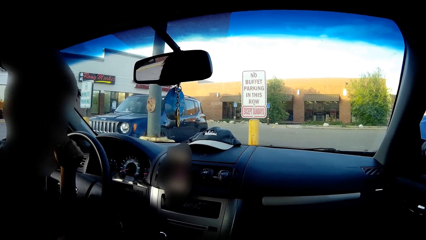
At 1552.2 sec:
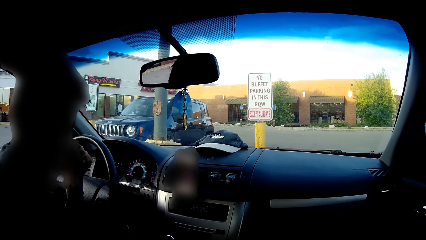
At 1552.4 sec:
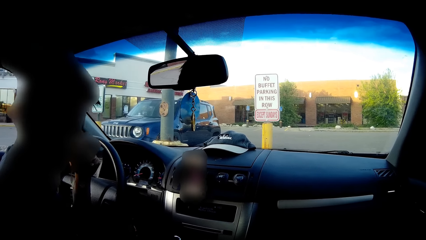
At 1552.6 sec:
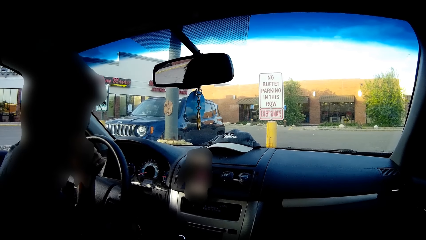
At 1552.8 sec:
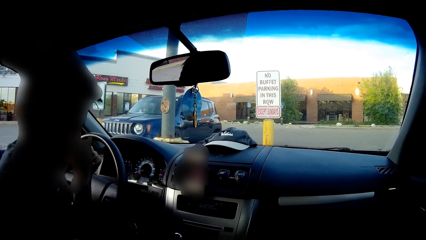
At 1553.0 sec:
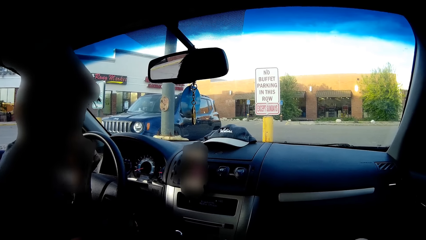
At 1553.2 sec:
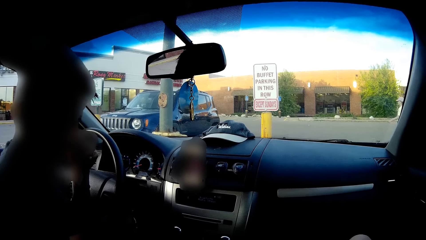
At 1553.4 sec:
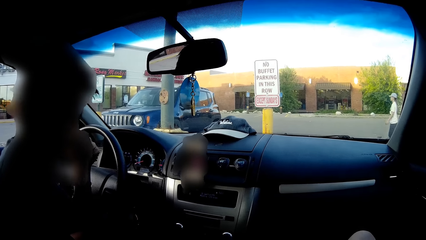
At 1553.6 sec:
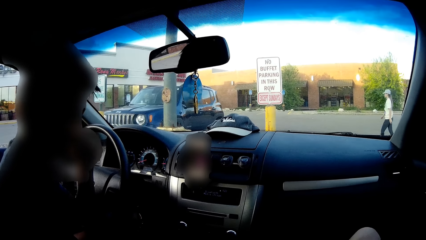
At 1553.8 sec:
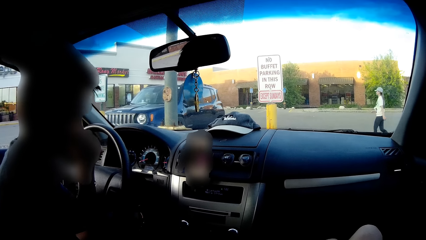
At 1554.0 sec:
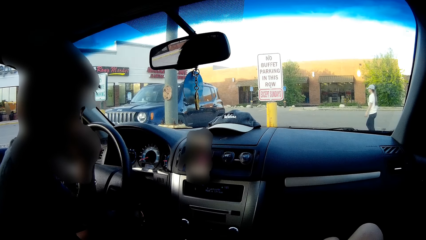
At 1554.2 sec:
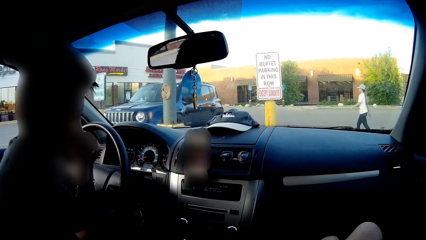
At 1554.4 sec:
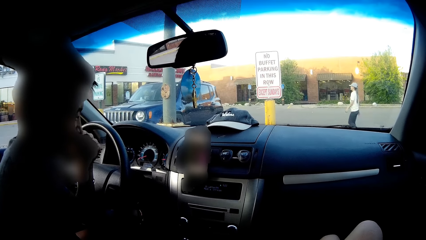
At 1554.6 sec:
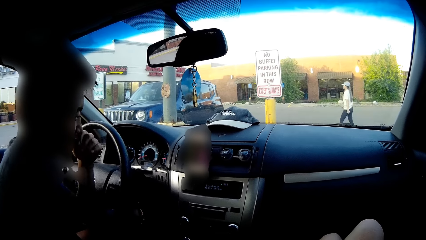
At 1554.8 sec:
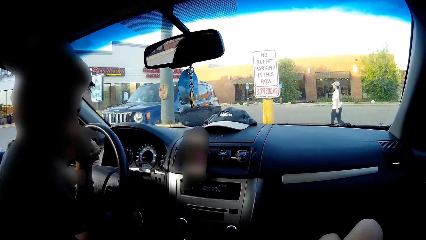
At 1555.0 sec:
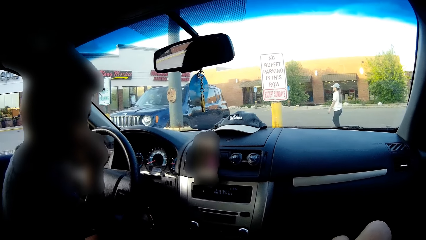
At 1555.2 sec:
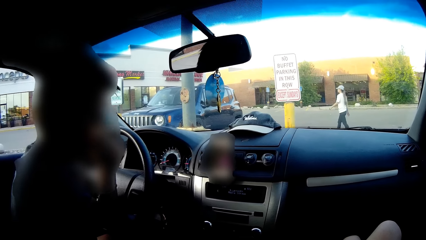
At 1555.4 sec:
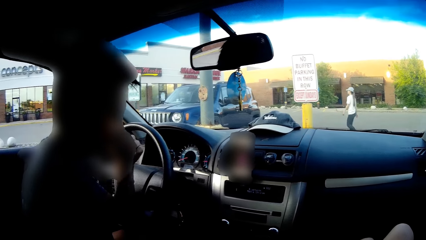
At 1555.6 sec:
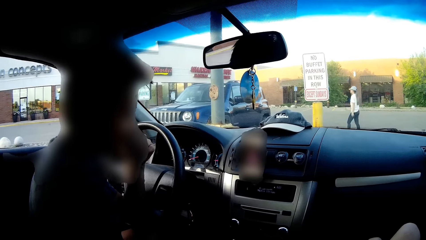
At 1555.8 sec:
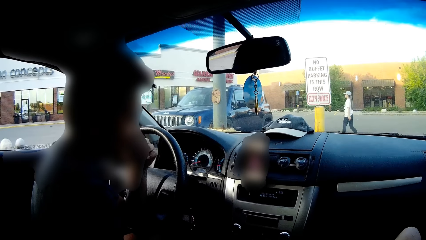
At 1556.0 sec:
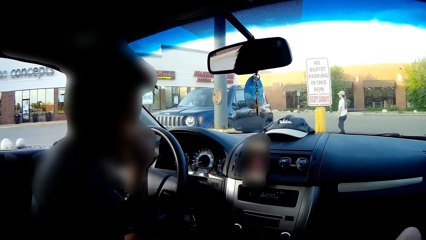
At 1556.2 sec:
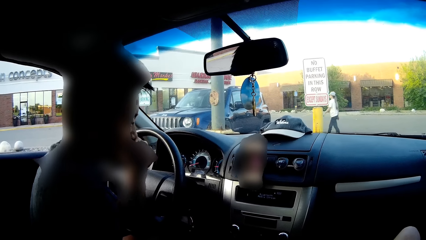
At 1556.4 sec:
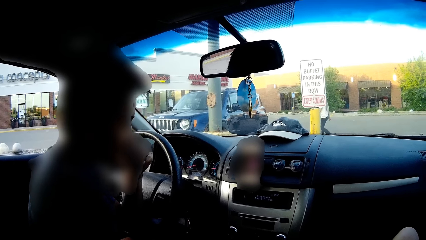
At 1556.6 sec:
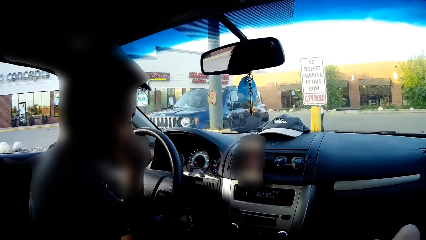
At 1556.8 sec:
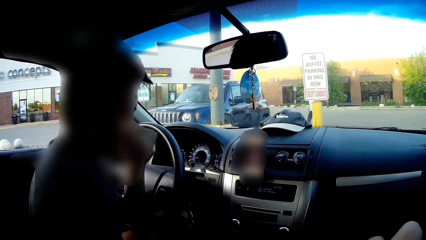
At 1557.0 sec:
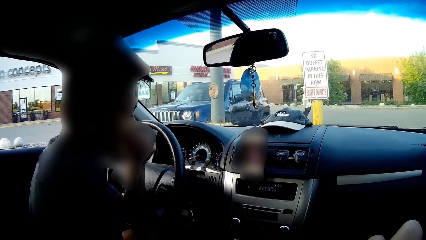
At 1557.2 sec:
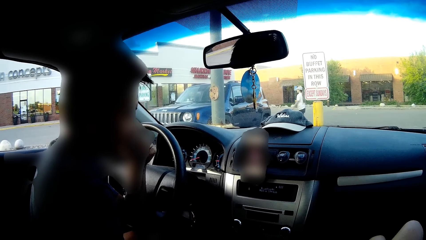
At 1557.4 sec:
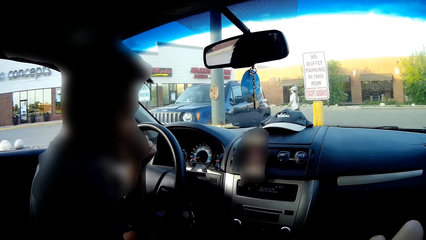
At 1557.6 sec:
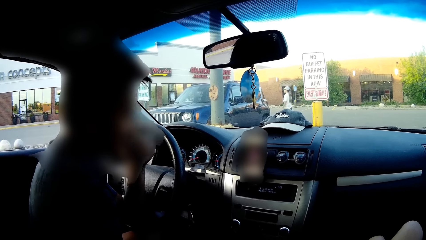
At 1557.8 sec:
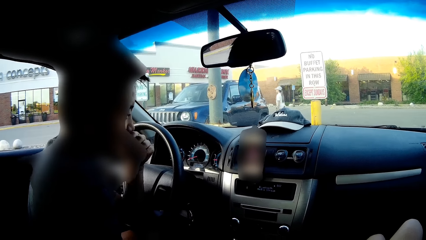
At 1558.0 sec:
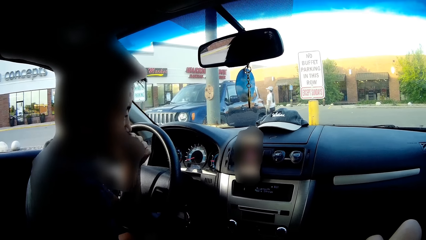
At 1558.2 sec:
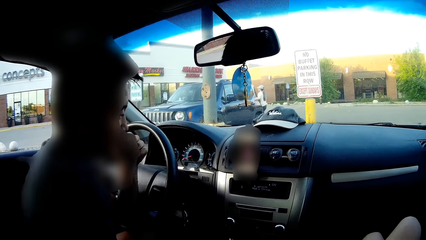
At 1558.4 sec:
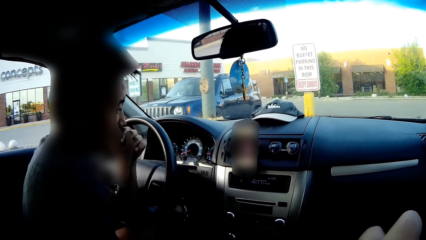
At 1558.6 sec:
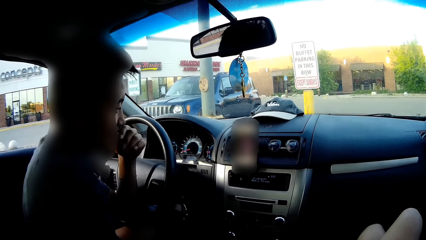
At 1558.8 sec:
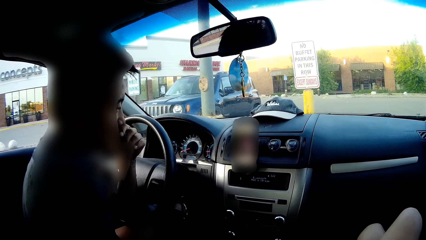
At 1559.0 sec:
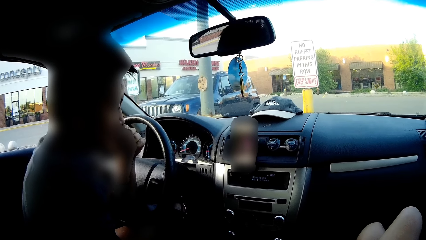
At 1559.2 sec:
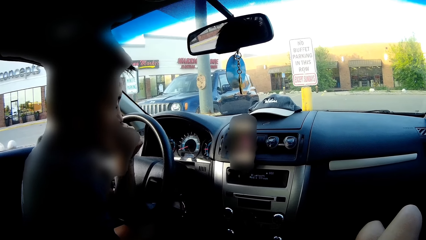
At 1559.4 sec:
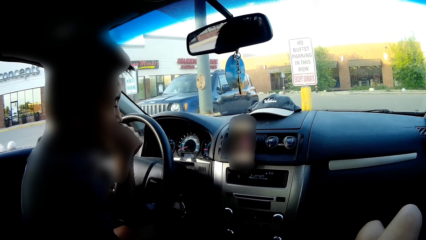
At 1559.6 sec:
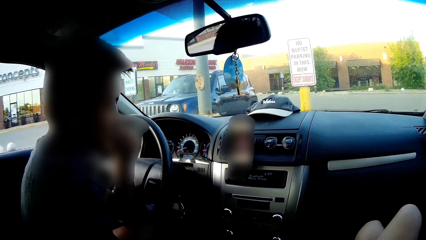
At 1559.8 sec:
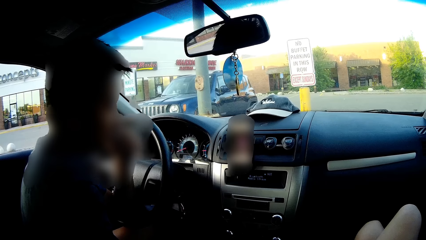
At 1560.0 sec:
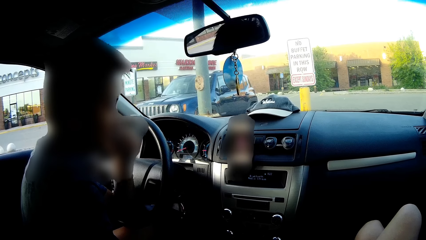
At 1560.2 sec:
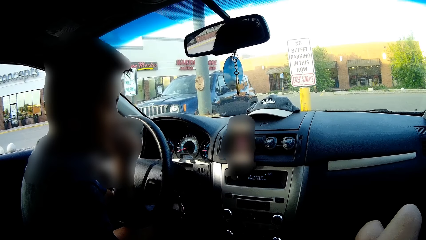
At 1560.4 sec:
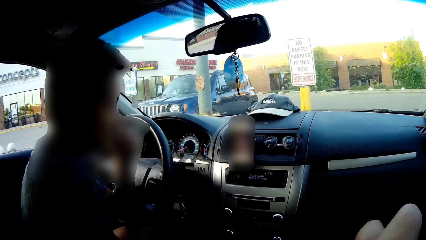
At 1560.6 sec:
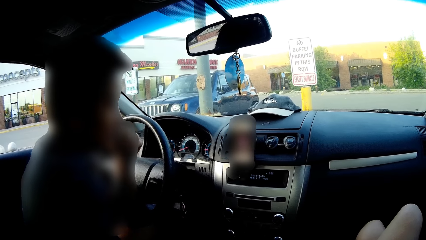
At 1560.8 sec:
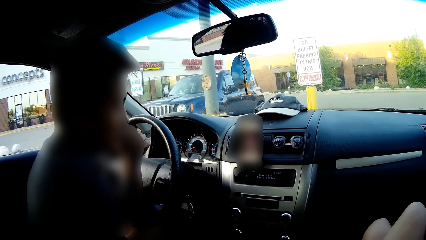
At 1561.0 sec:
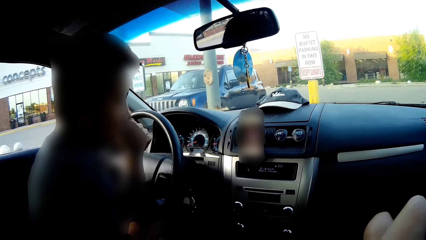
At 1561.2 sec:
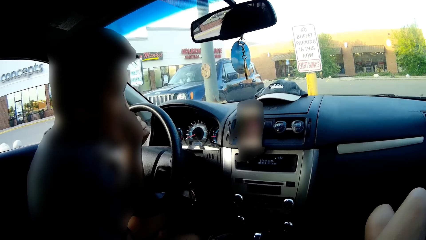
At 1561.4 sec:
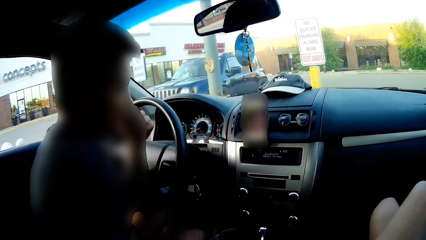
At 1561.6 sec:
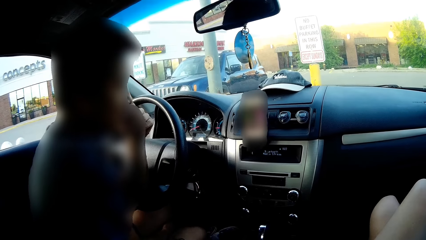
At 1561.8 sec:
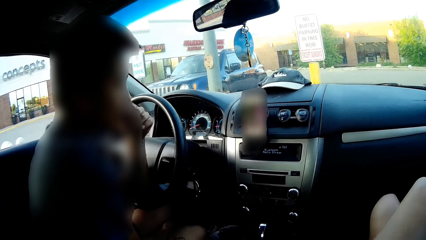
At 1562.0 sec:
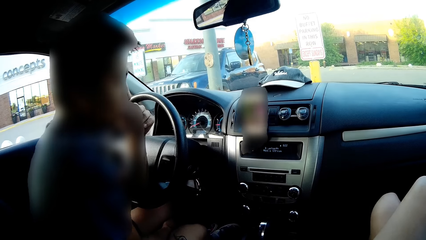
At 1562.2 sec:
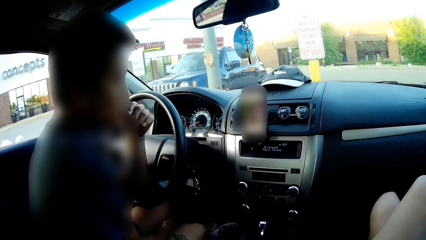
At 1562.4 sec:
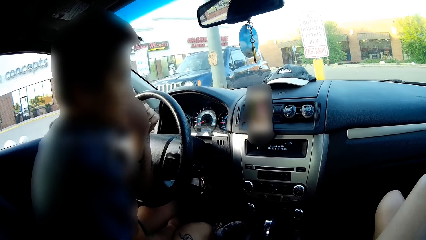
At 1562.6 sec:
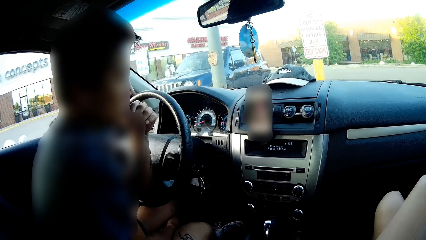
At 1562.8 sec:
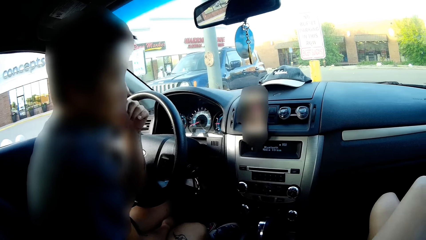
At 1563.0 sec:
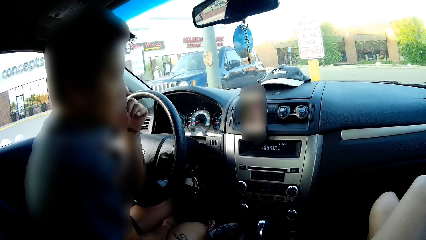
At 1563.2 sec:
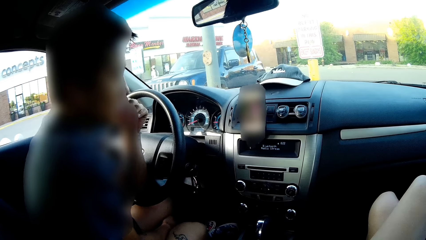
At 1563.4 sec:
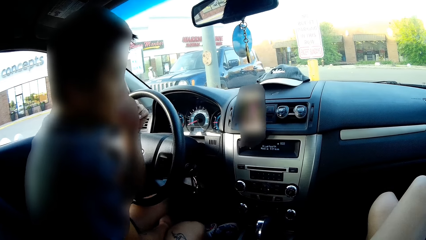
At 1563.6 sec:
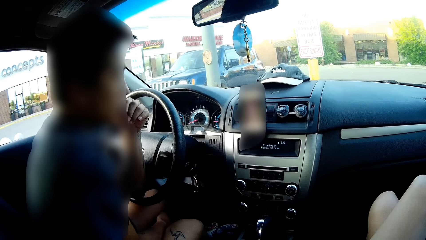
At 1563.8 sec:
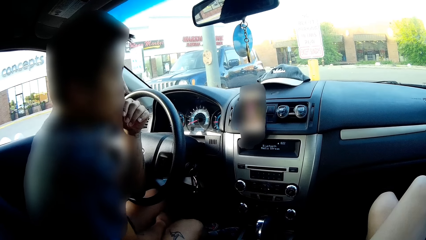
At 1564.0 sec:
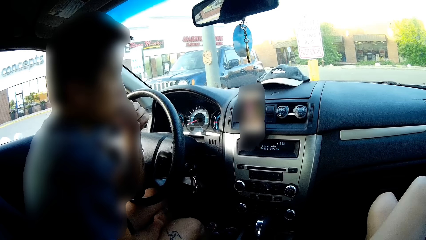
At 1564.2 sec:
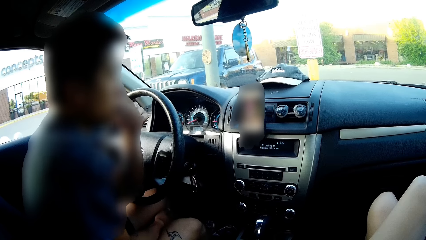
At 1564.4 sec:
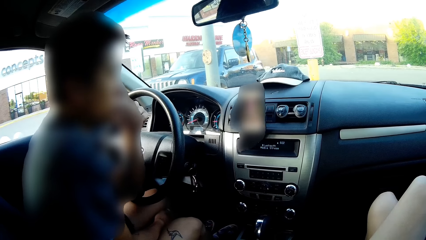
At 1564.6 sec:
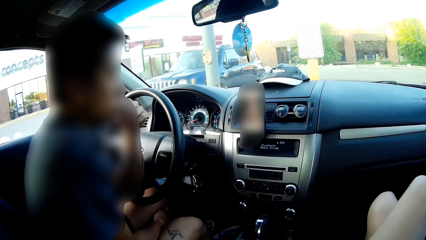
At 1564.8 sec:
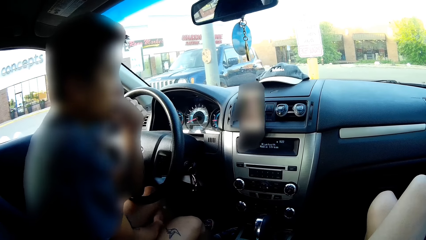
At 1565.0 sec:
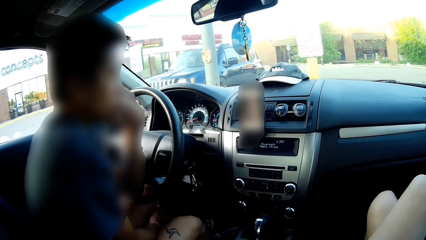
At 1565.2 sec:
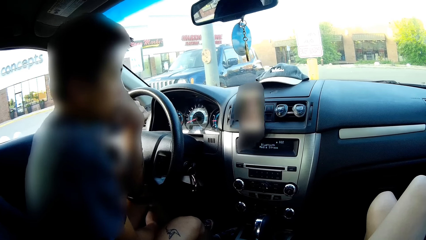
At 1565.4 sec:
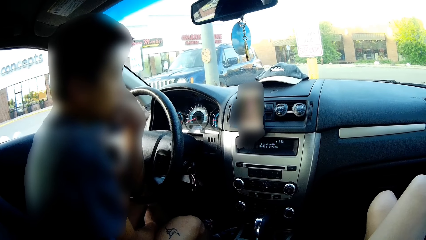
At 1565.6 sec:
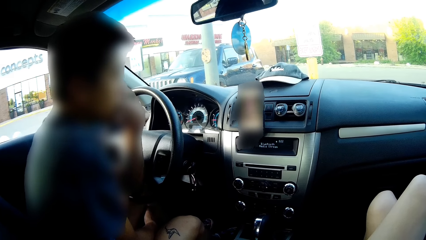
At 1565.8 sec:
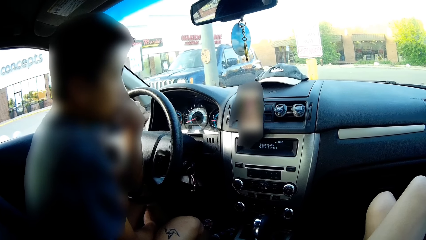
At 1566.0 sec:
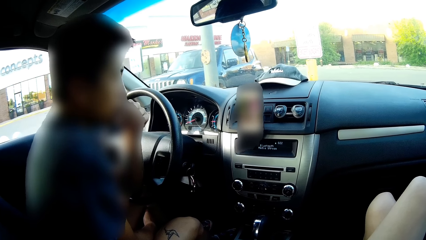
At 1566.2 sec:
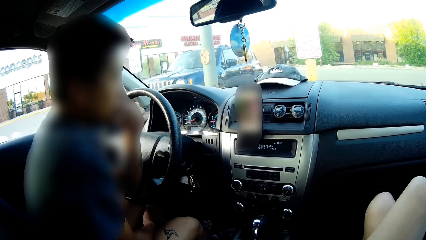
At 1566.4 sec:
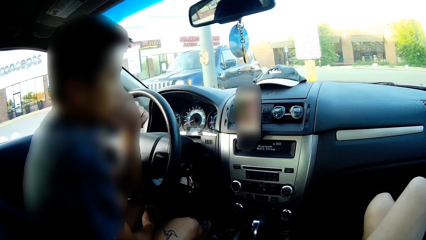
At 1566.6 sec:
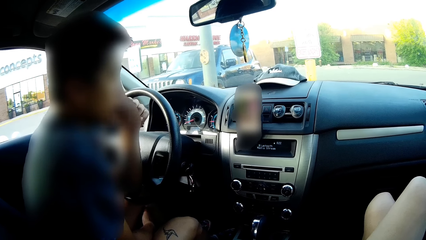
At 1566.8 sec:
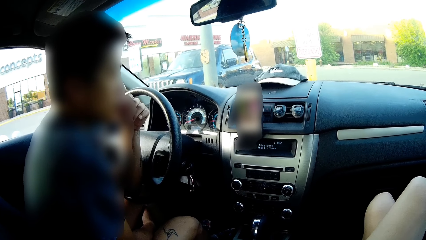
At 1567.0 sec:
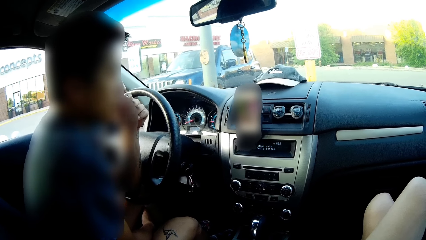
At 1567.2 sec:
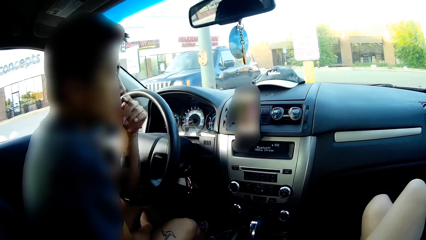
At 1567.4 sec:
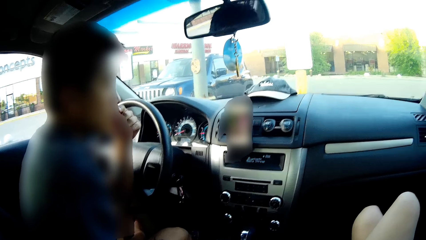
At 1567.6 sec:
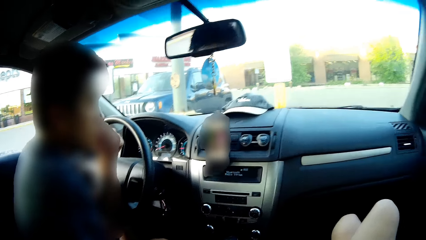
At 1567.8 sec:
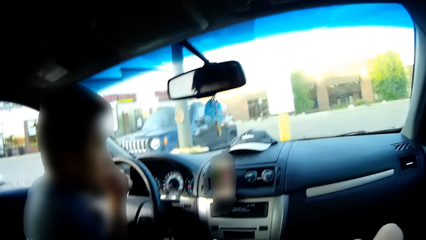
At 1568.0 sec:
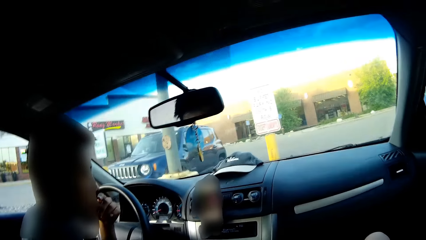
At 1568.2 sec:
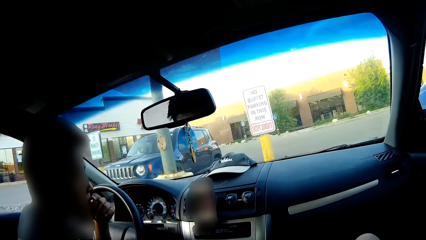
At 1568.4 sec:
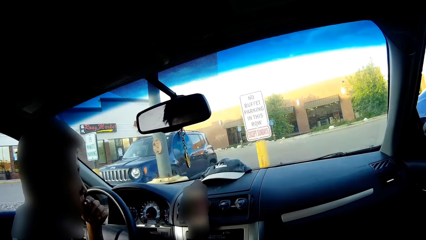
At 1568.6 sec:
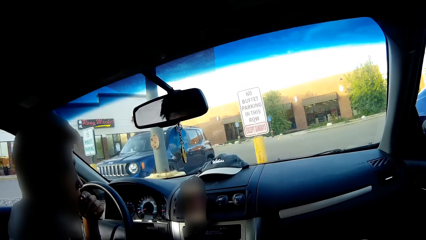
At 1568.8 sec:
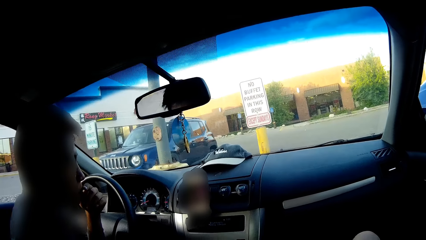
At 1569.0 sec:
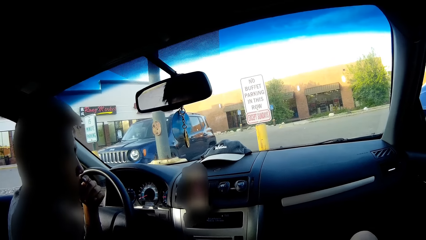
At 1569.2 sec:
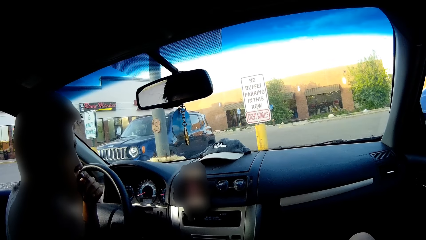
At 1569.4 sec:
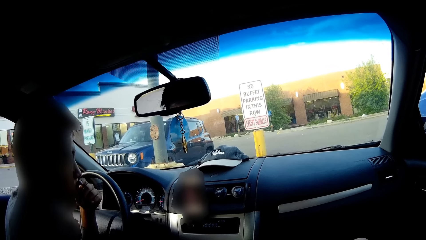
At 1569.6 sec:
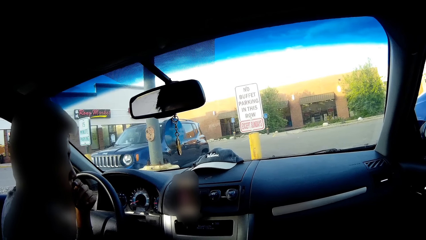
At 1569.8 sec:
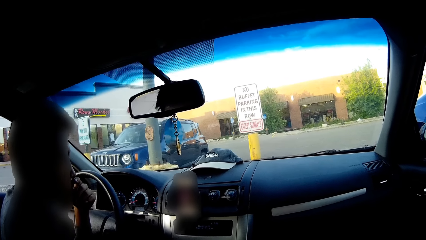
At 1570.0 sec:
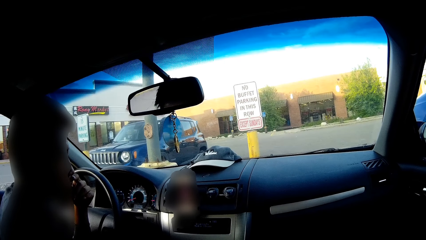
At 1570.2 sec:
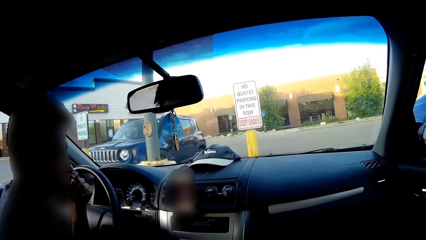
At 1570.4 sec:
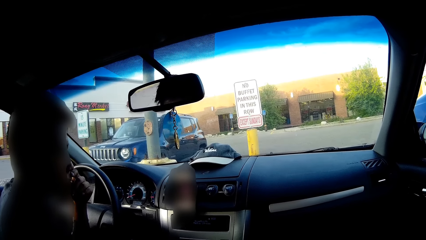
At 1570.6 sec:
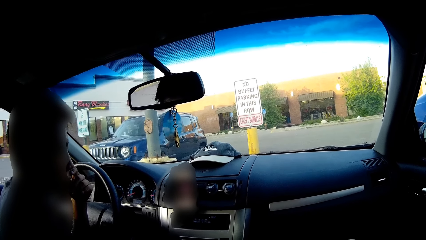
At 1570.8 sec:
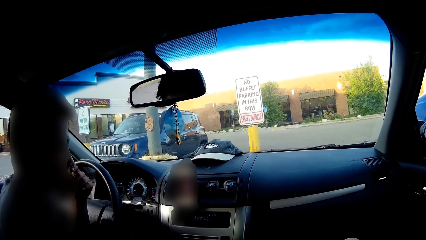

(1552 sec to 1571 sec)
The camera wearer speaks to a man. They look at the man. They converse with the man. They look at the phone.
